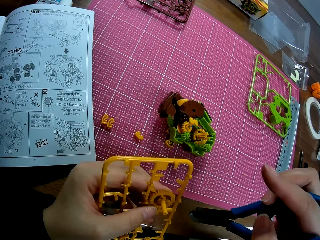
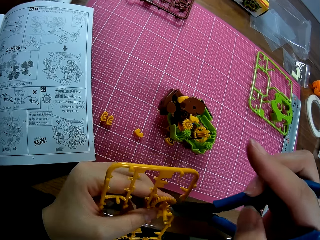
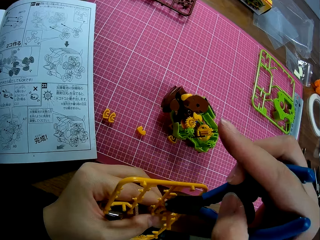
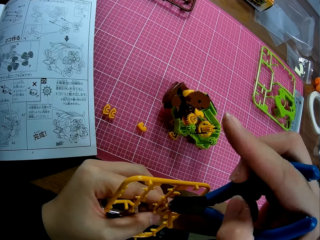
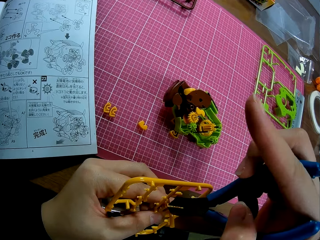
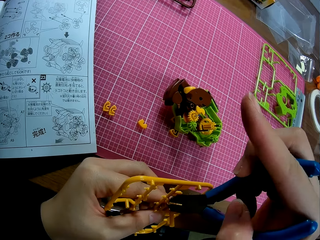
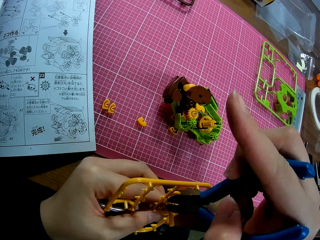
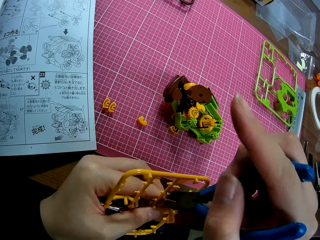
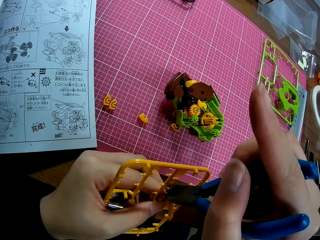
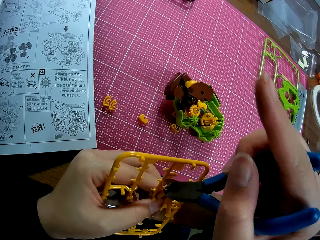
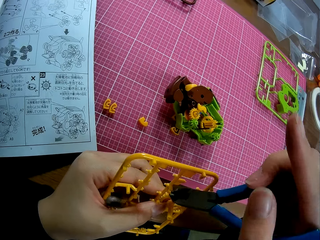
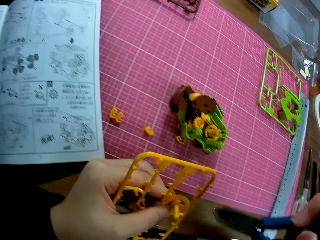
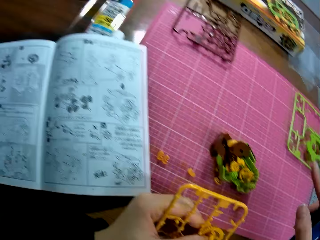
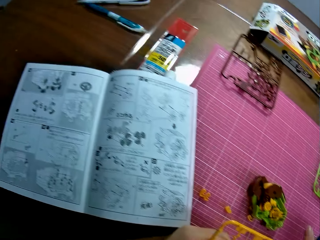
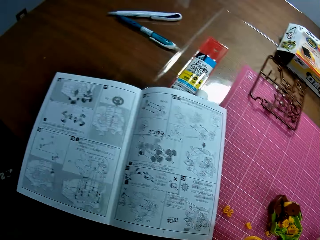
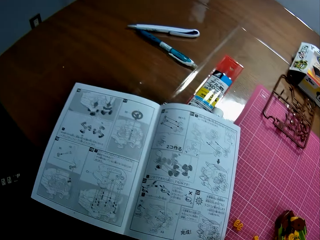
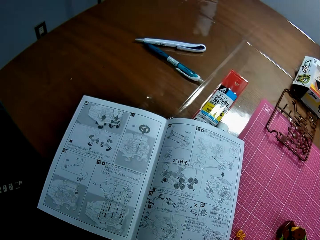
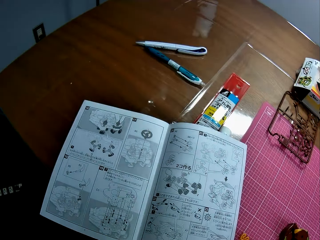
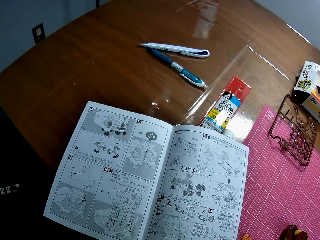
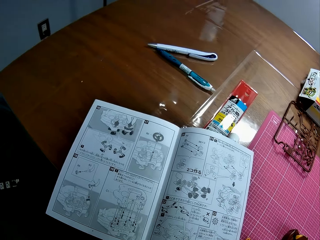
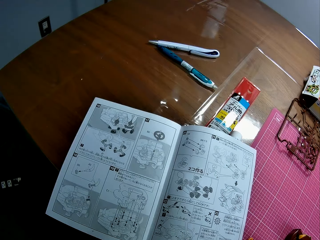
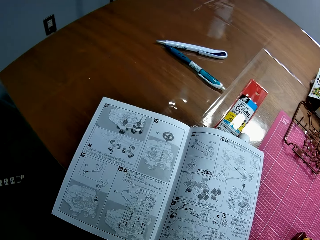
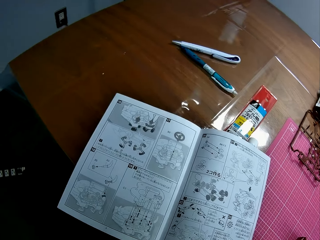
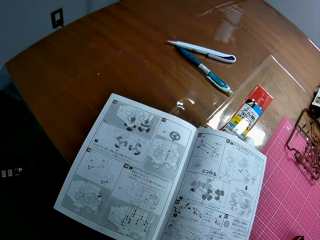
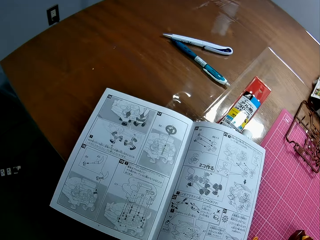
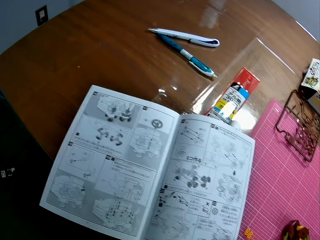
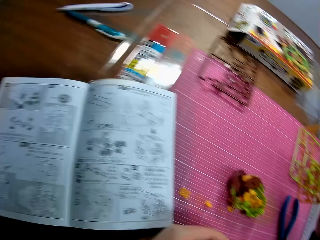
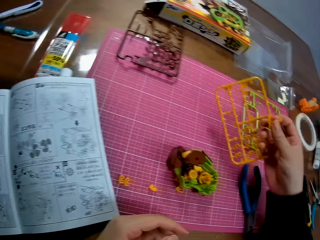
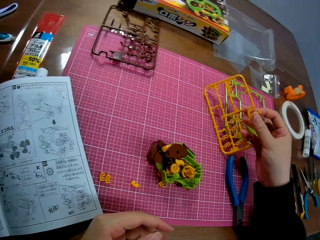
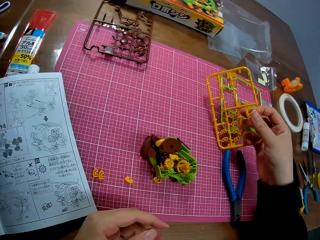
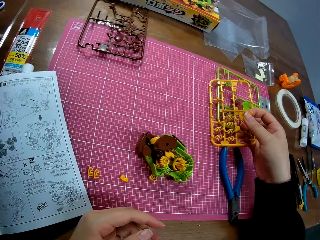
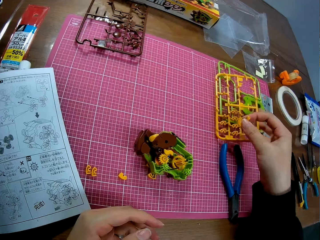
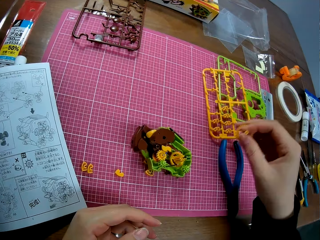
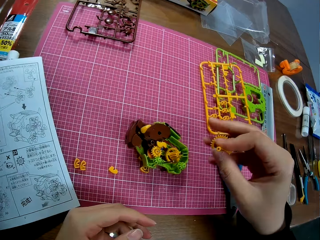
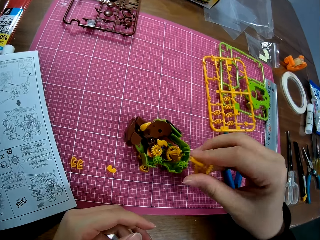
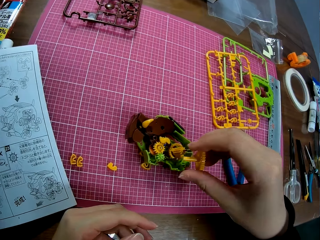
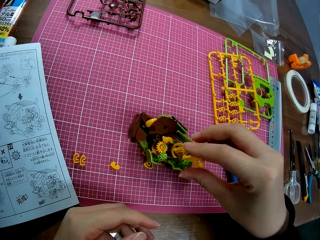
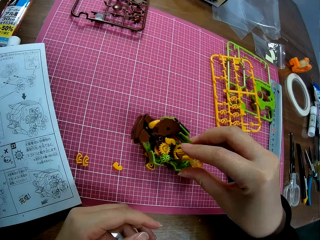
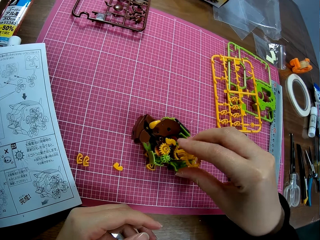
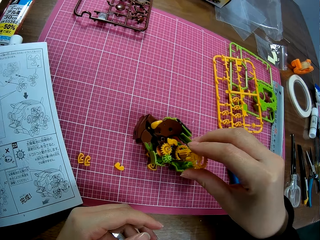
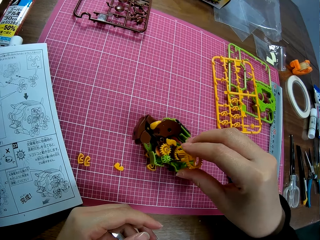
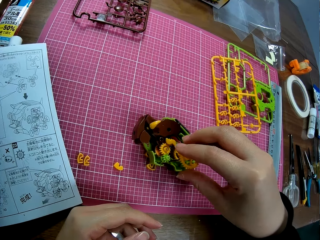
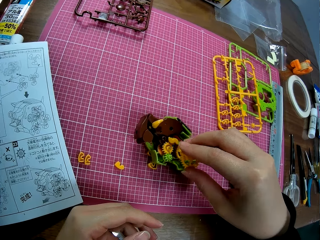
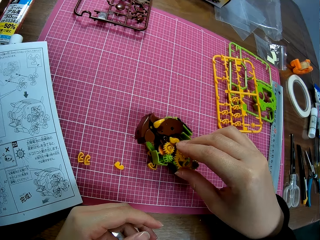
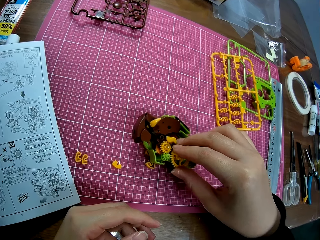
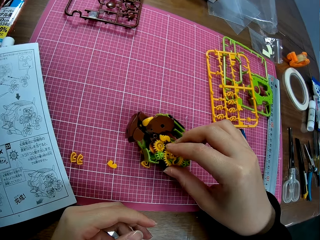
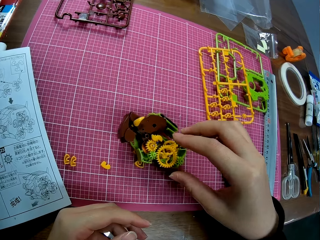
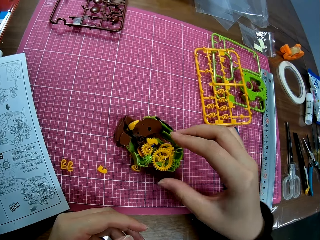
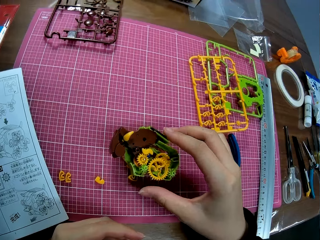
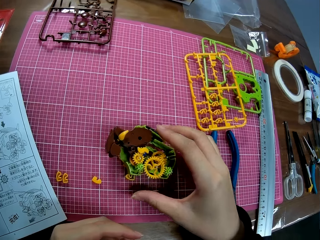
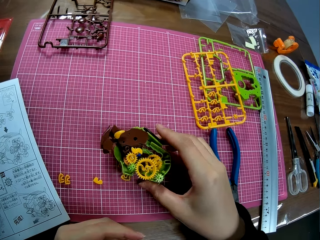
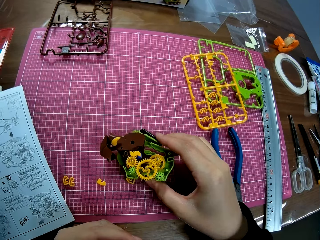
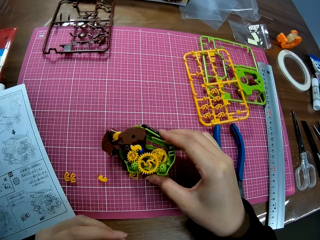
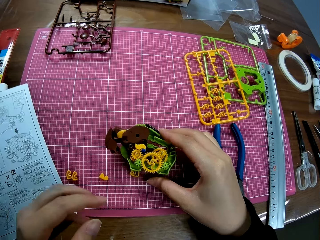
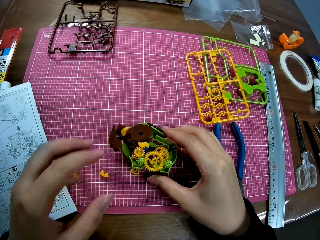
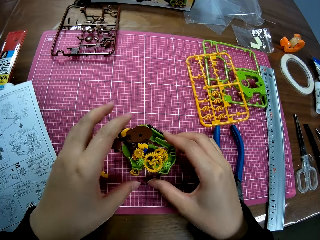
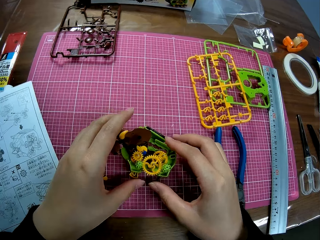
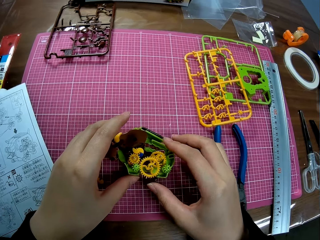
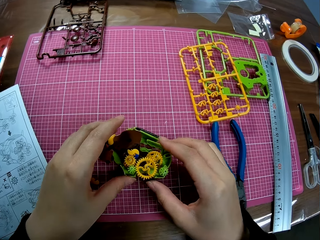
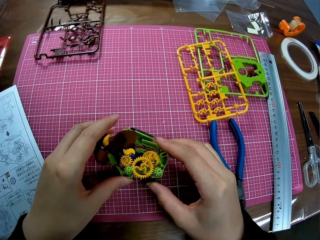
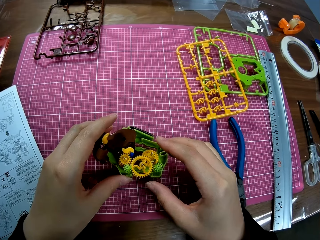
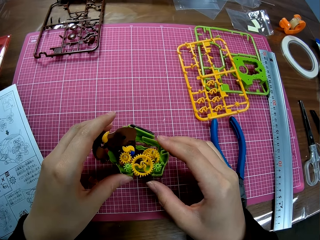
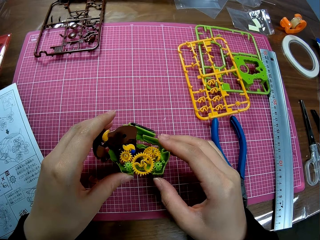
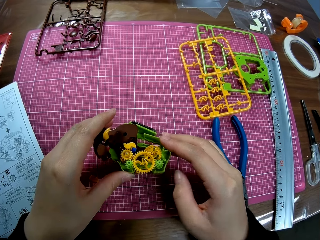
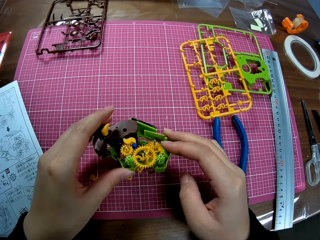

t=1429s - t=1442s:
The camera wearer cuts a piece of the plastic model with pliers. They put the pliers on the cutting mat. They look at the book on the table. They drop the craft piece on the table. They place the cut piece into the craft. They pick up the craft from the cutting mat.

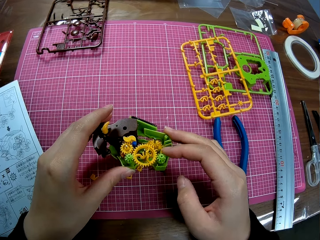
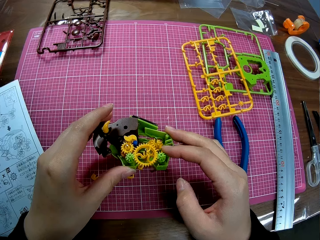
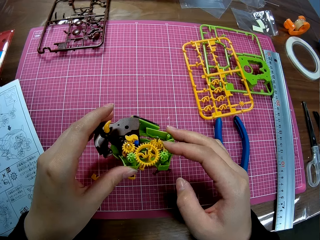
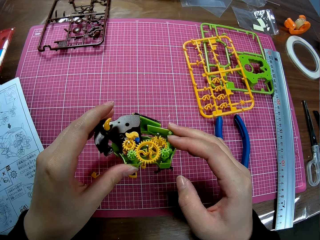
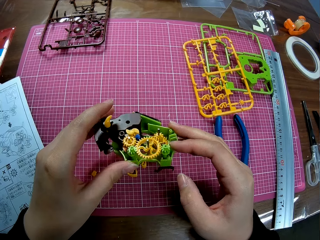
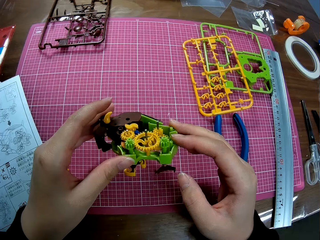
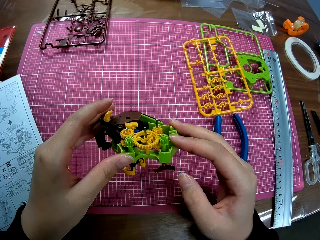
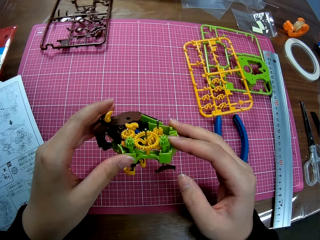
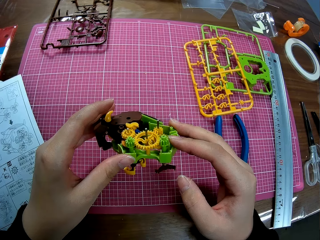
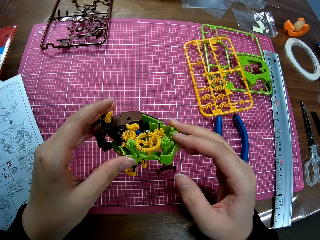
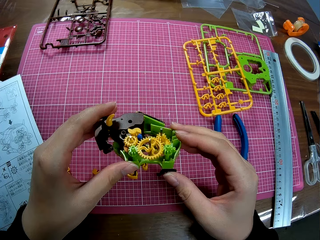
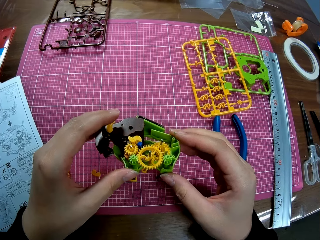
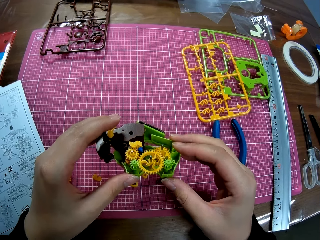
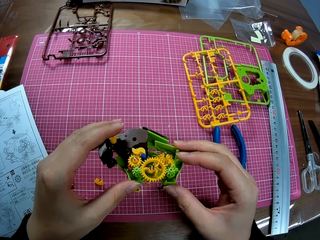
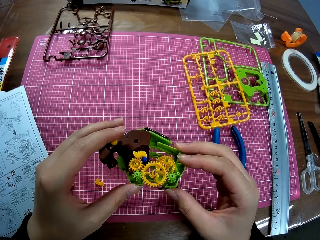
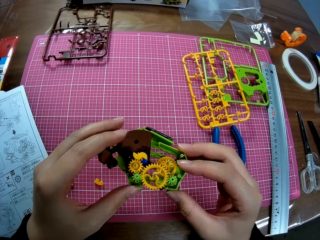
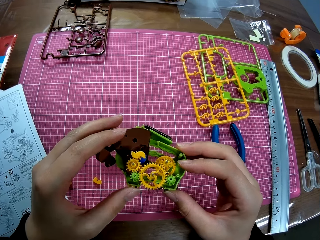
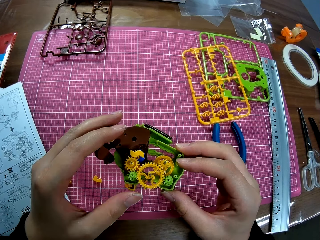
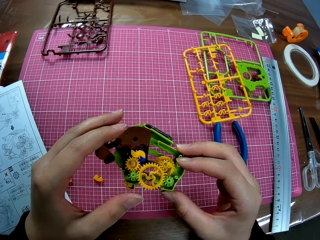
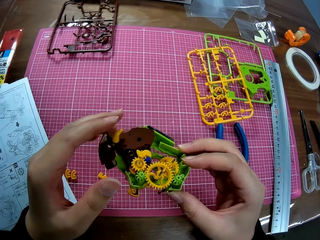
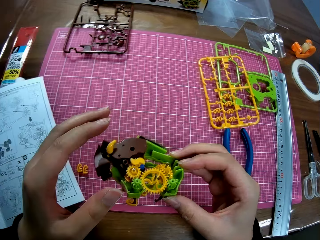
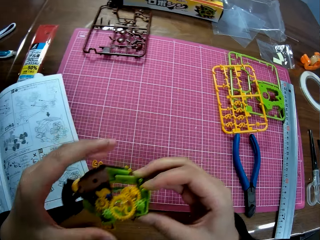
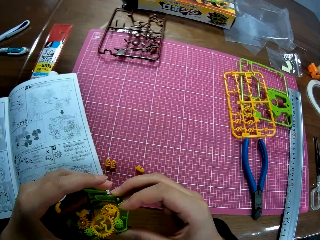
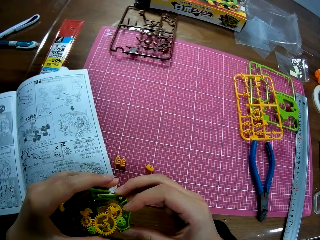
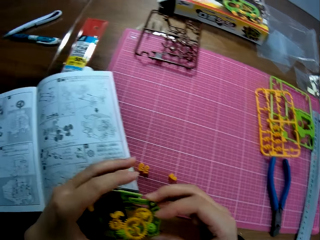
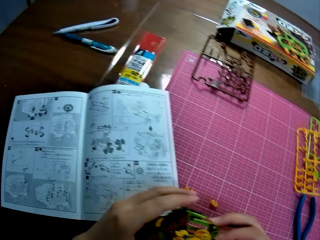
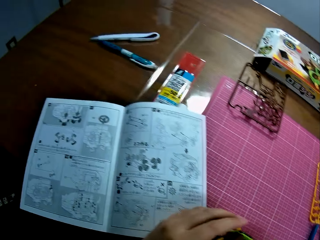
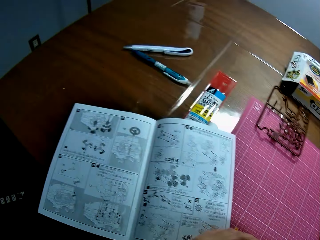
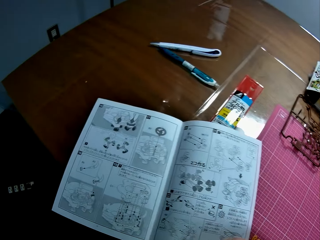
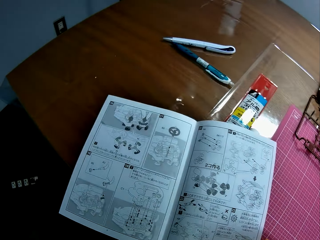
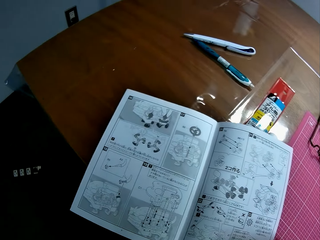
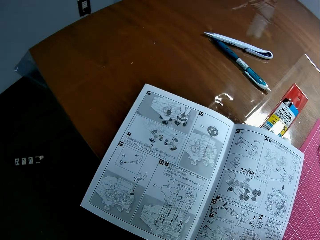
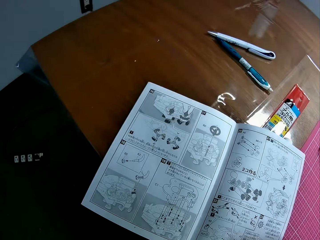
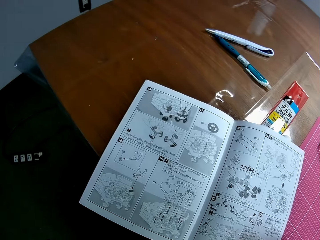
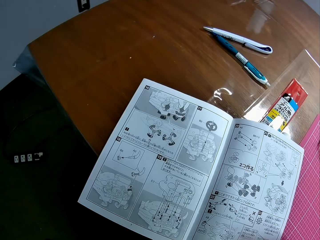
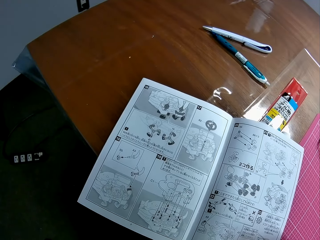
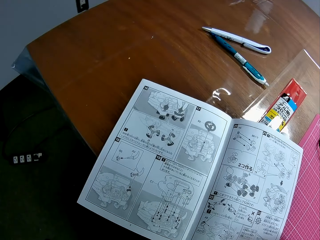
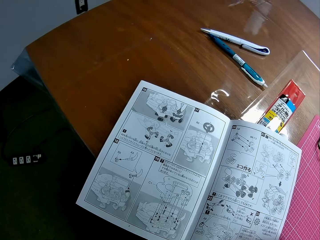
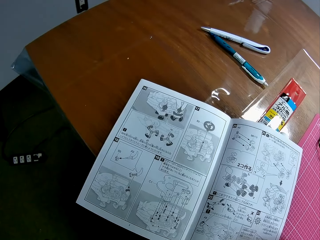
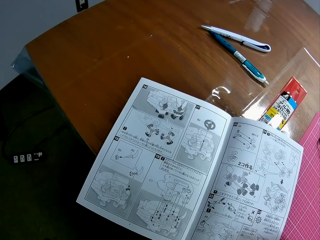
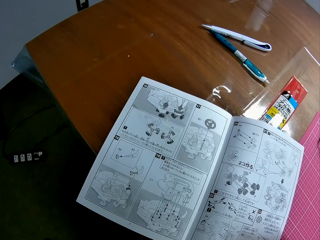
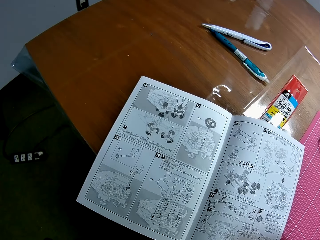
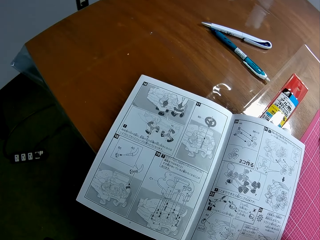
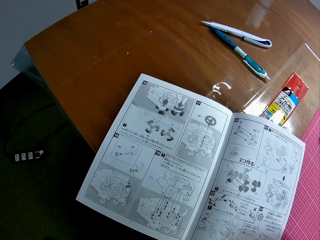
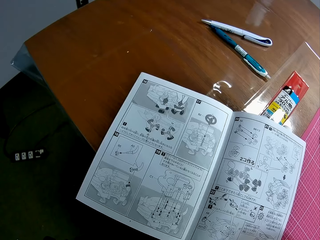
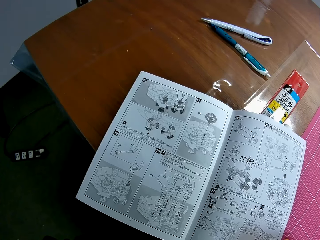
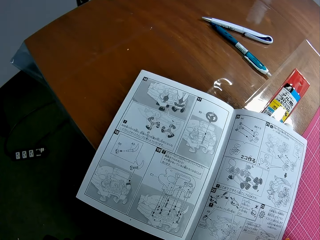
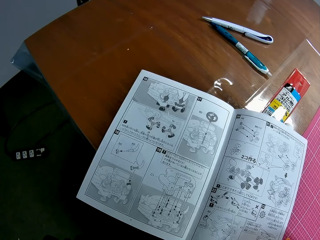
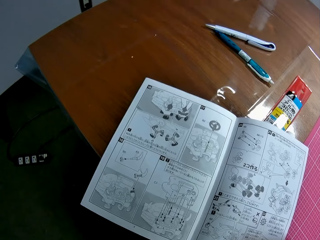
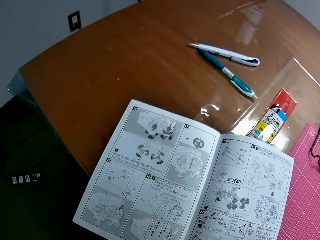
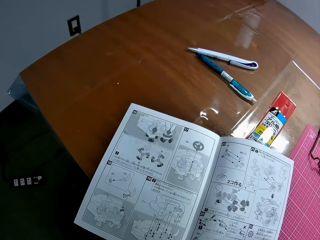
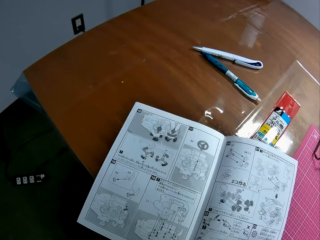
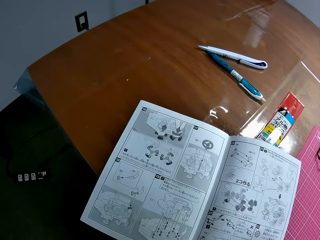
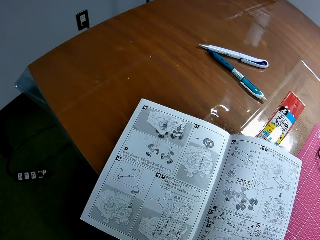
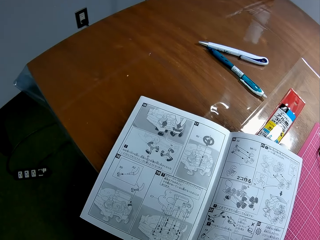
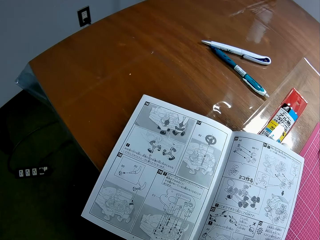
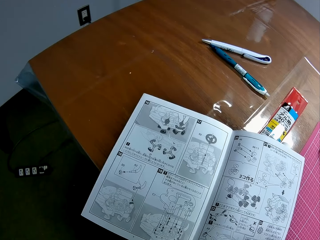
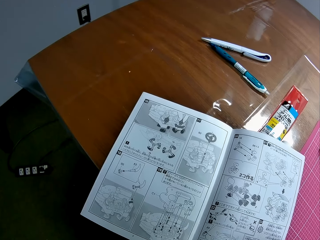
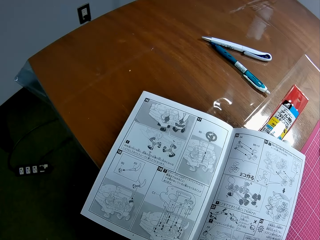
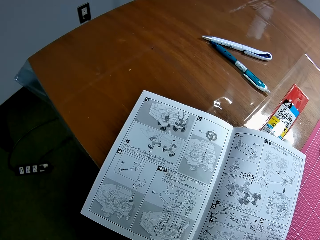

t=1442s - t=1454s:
The camera wearer adjusts the plastic models in place. They read from the book on the table.
